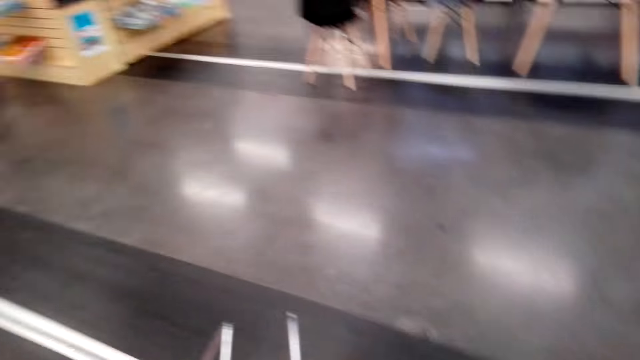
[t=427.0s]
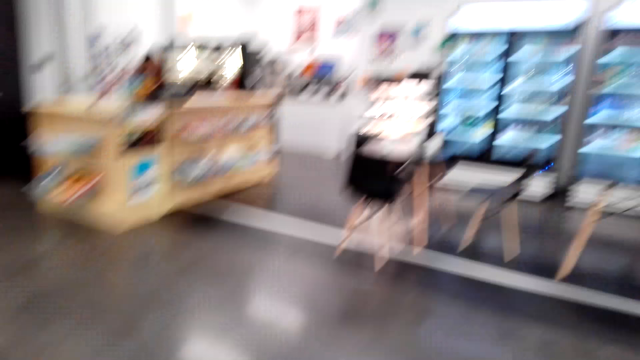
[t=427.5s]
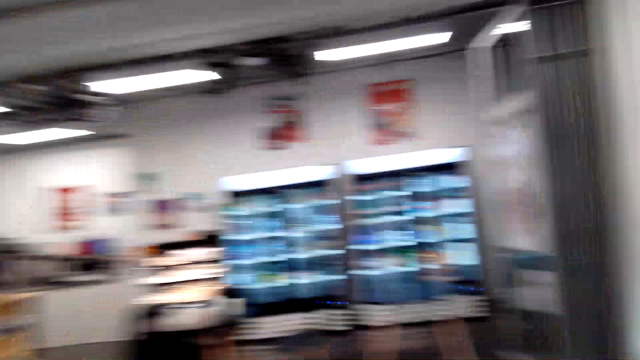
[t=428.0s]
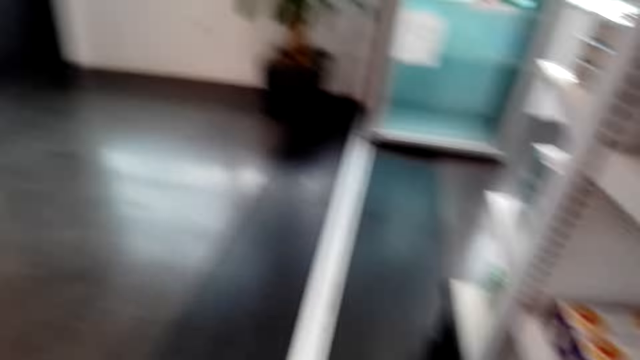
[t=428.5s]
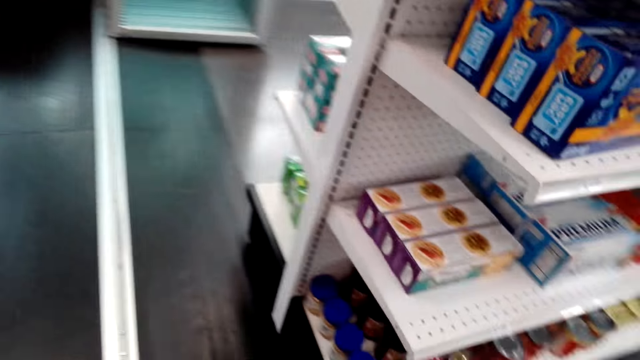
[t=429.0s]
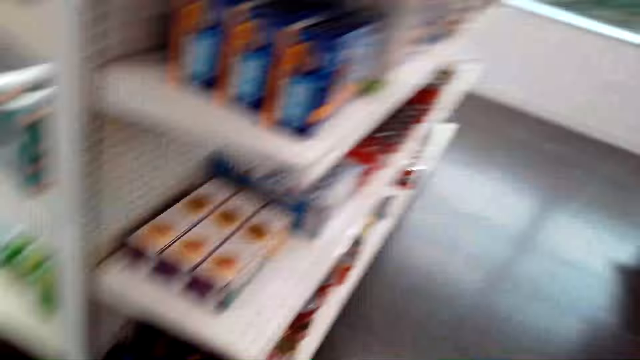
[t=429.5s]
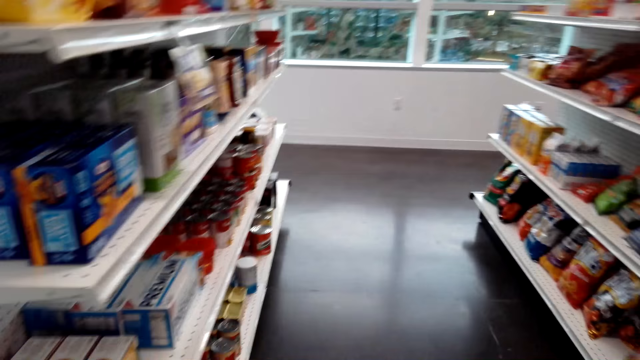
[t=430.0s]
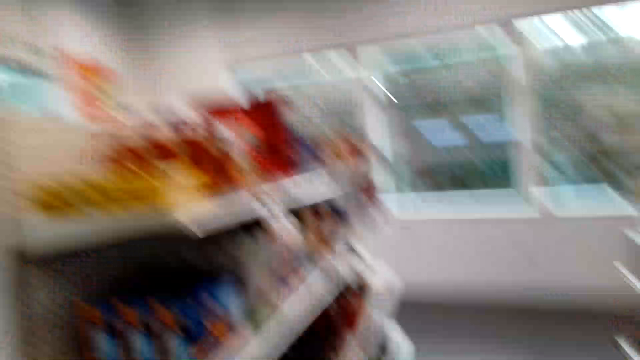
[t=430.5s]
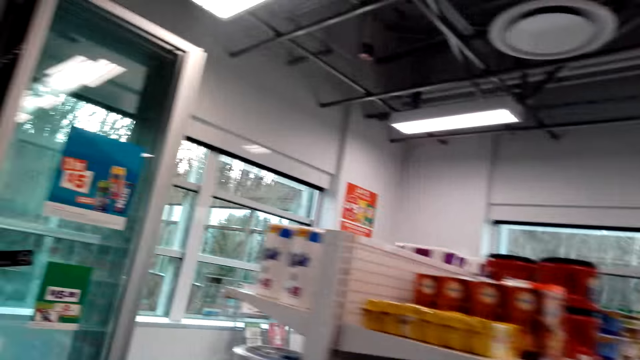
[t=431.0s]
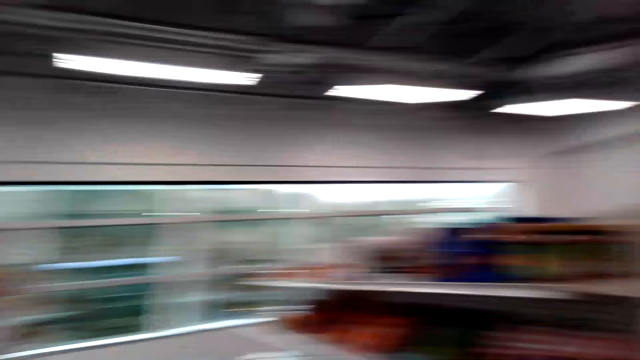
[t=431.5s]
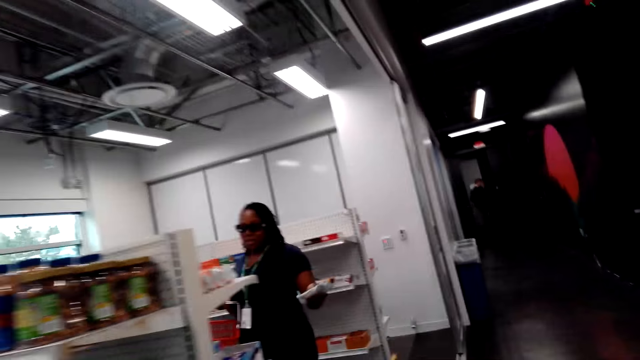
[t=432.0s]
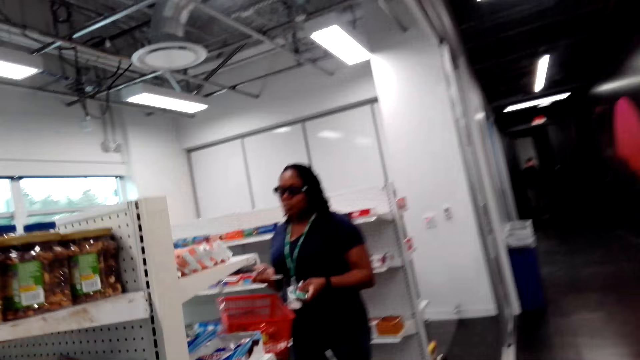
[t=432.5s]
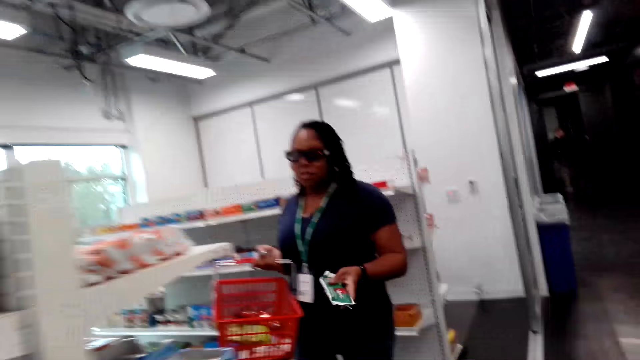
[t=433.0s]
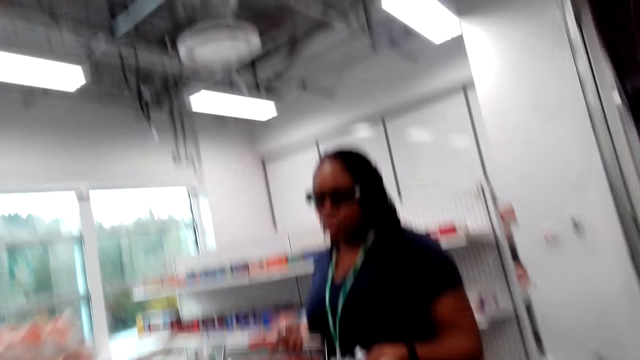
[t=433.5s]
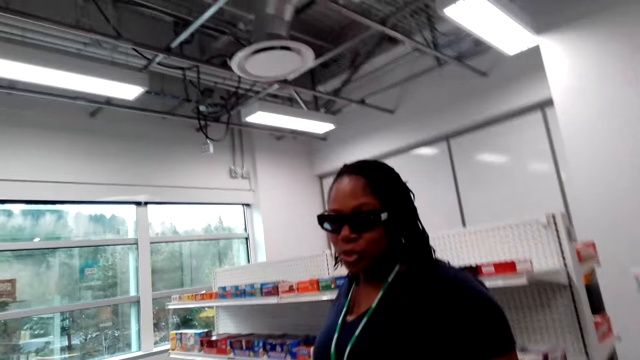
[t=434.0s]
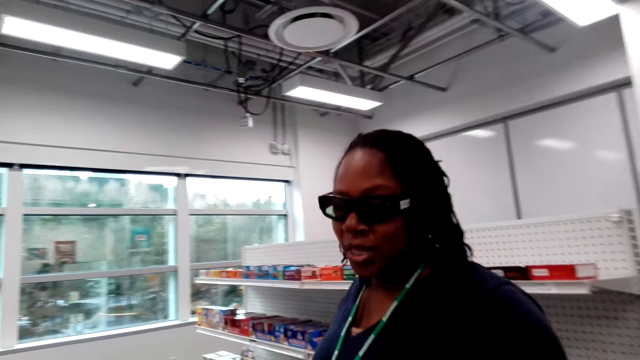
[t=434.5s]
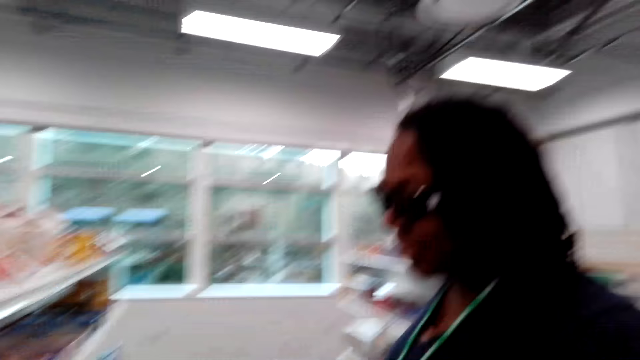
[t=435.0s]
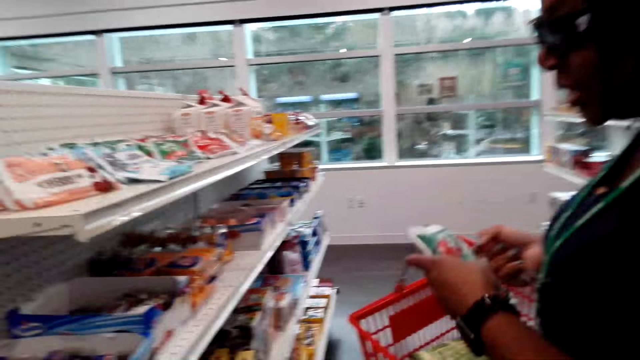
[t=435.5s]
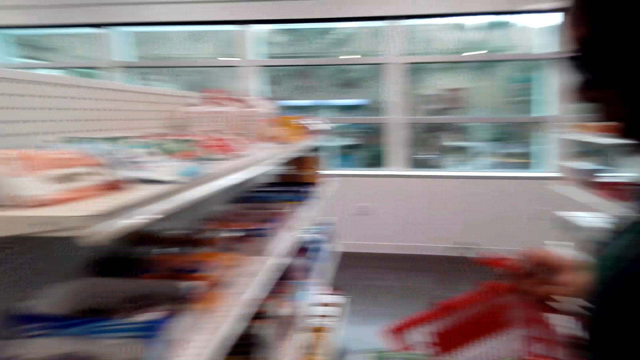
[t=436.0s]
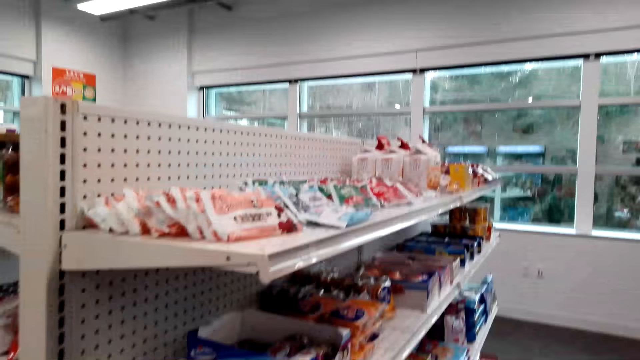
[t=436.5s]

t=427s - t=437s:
The woman talks with the camera wearer. The camera wearer walks. They look around the supermarket.

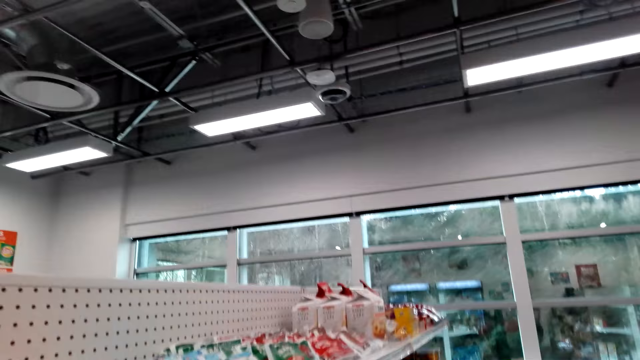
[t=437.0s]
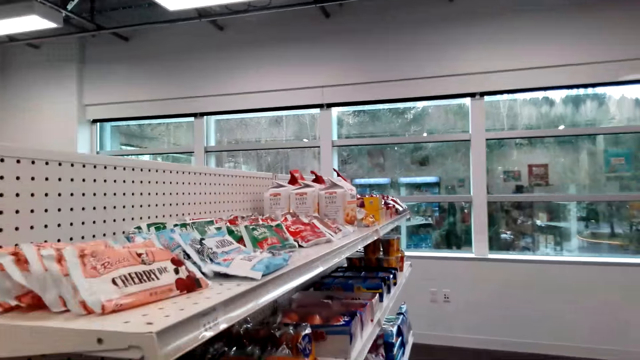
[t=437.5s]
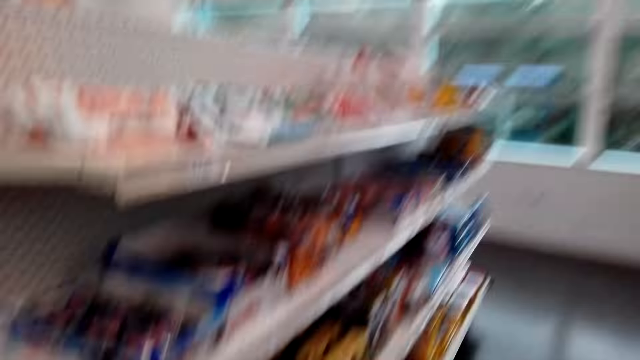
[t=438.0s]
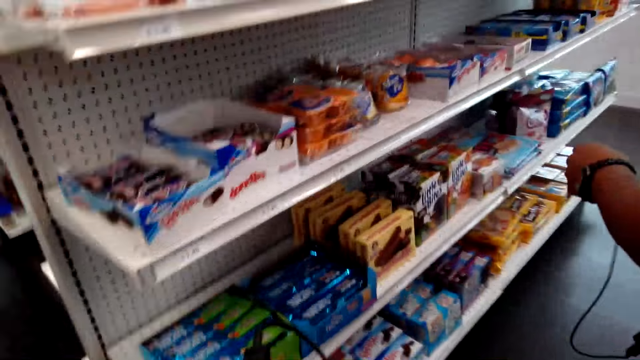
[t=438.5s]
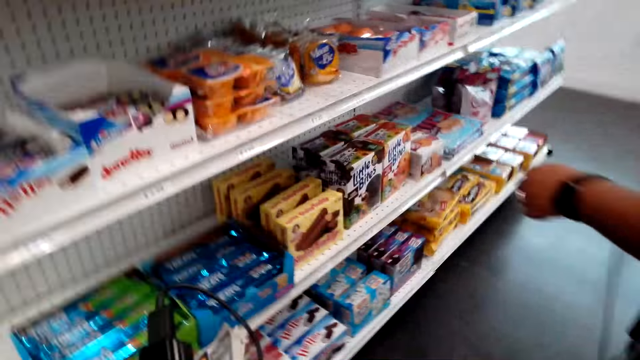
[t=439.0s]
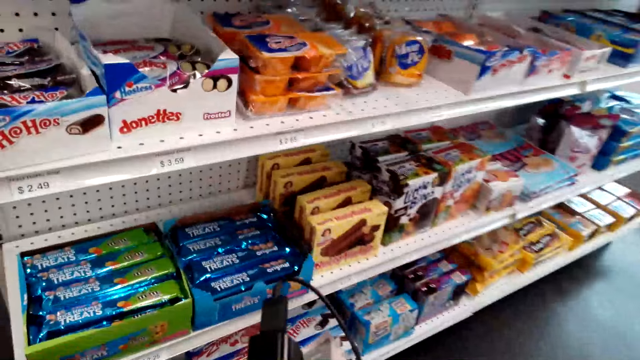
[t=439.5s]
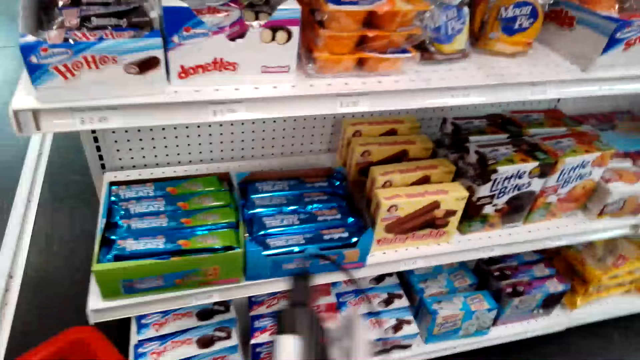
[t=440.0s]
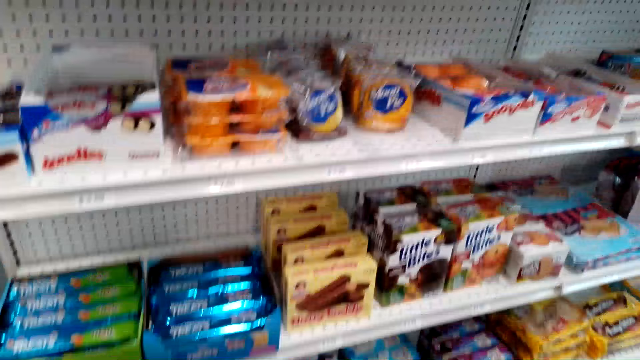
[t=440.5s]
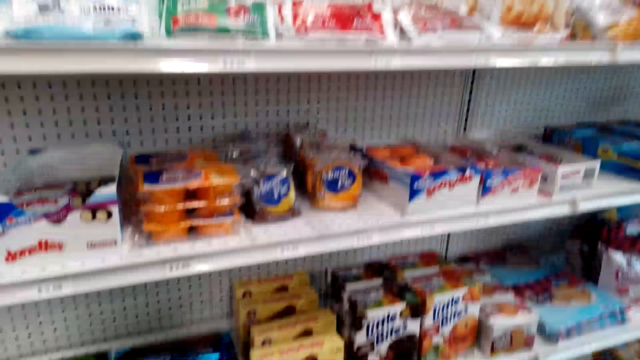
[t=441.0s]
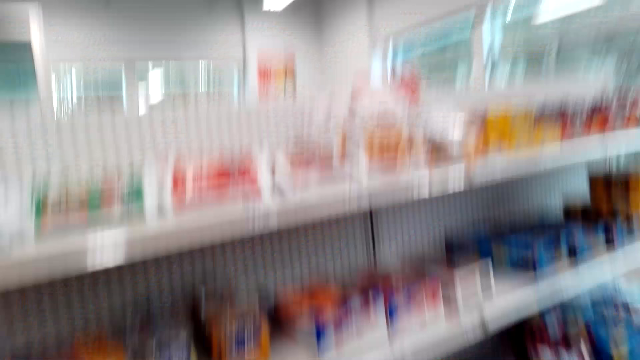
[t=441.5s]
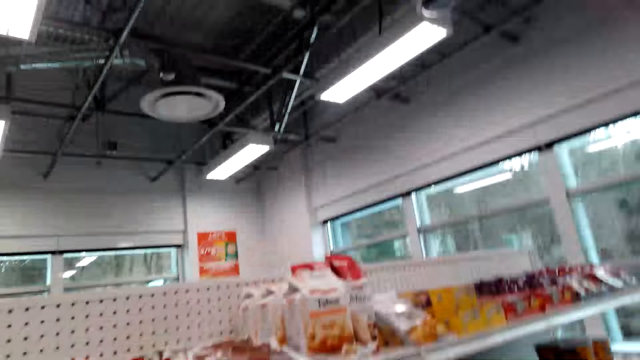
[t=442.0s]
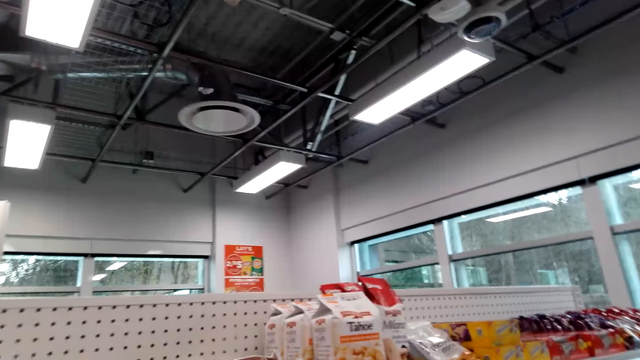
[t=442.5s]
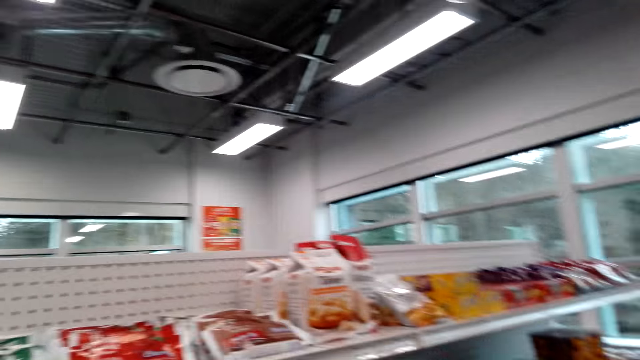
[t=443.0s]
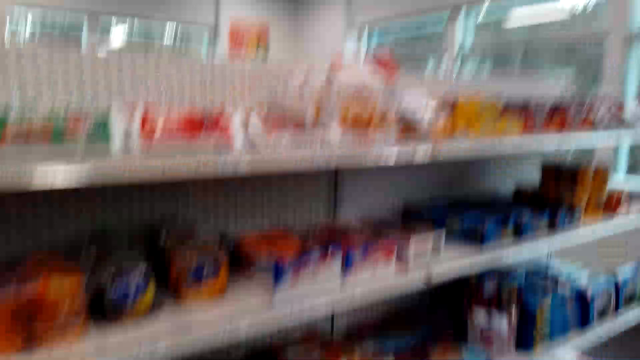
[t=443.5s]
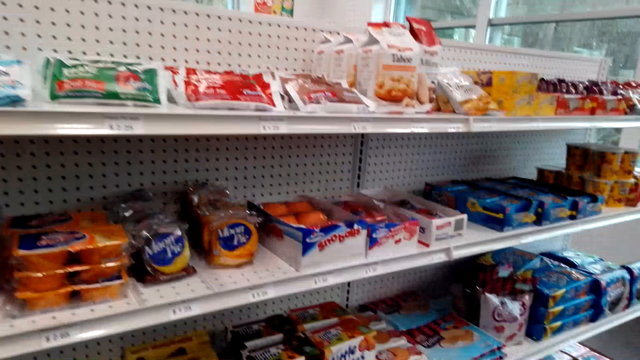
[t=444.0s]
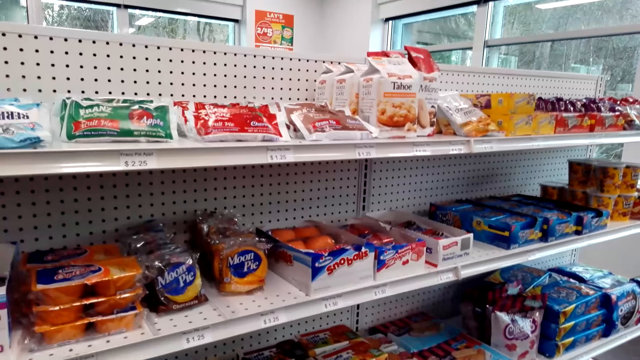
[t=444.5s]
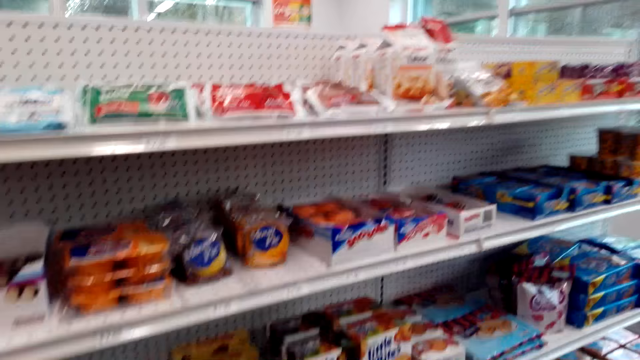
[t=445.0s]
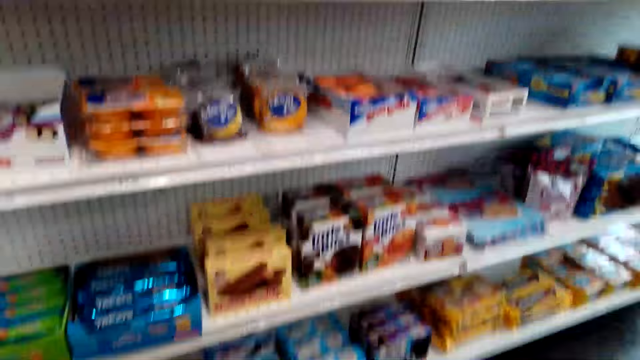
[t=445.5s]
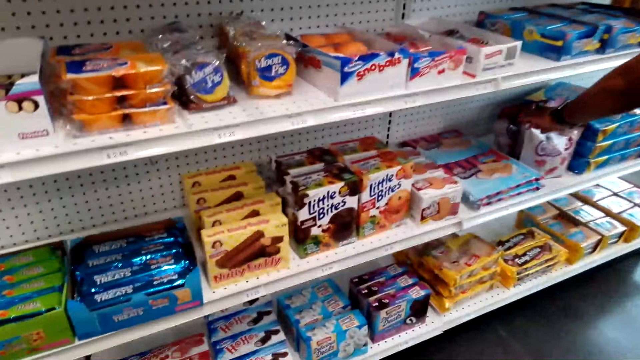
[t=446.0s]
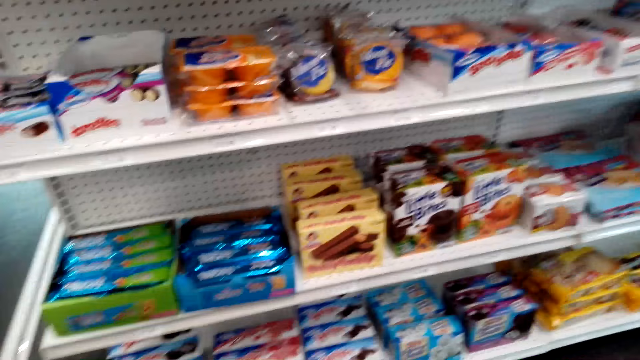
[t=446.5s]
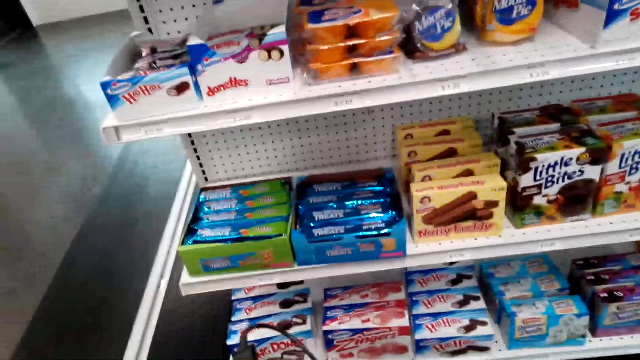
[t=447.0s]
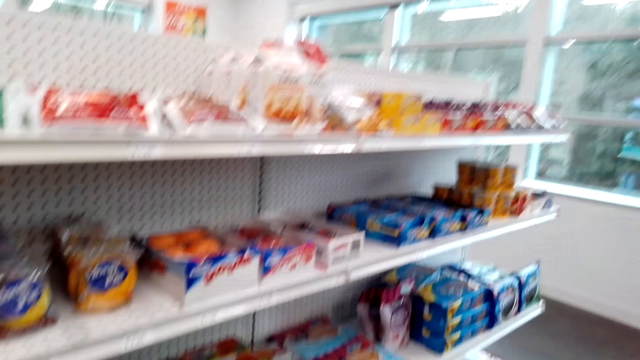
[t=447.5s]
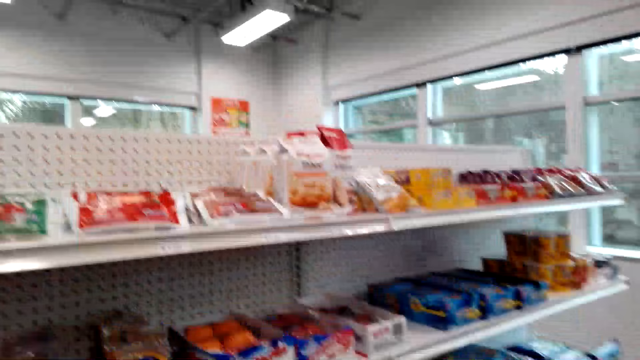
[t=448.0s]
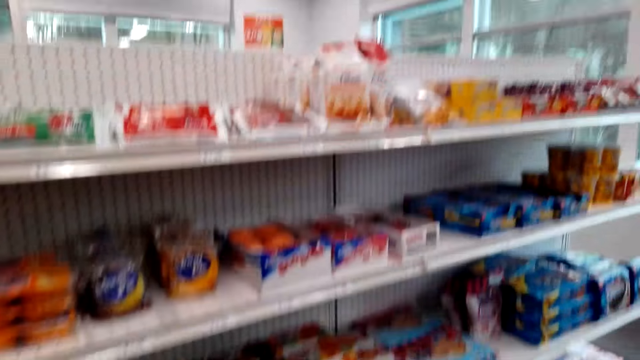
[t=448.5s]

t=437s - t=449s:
The camera wearer laughs. They look at the shelf. They speak to the woman.
